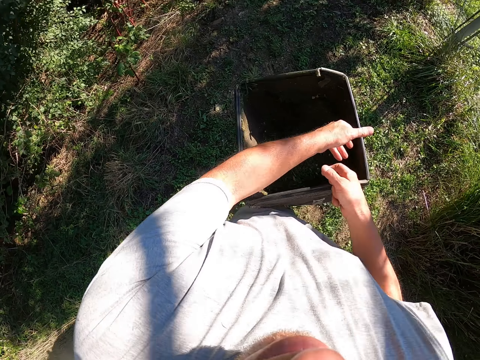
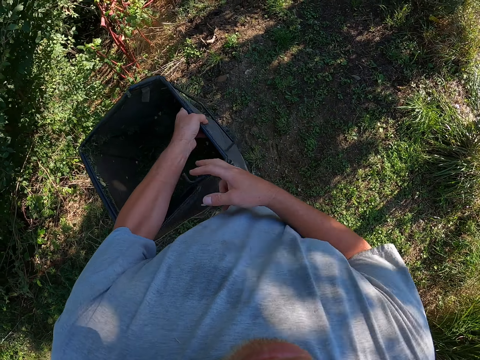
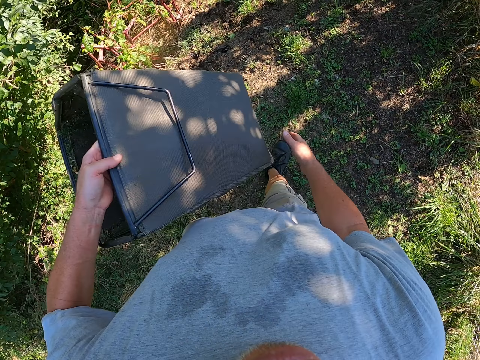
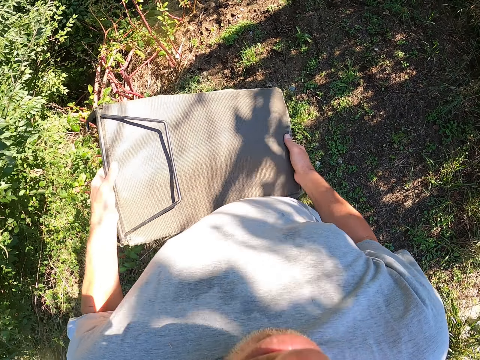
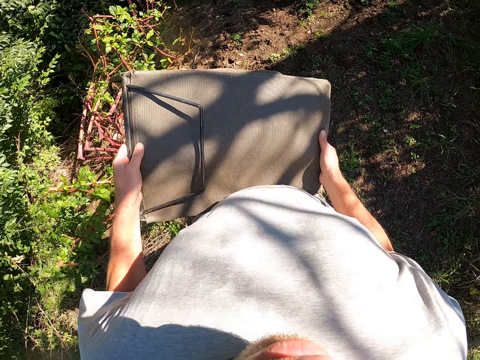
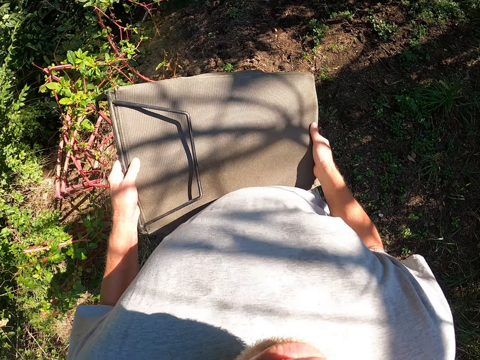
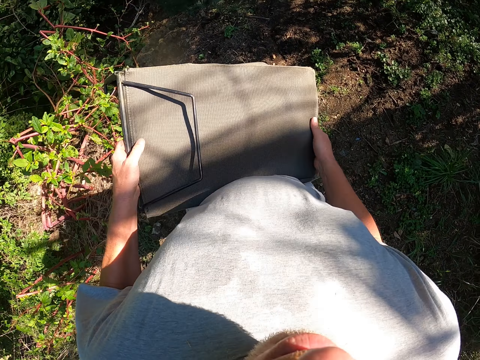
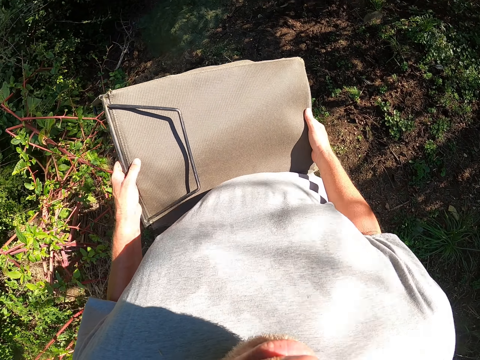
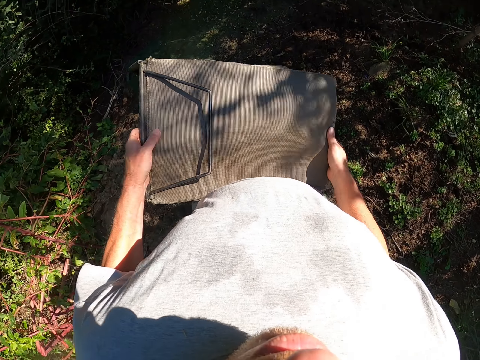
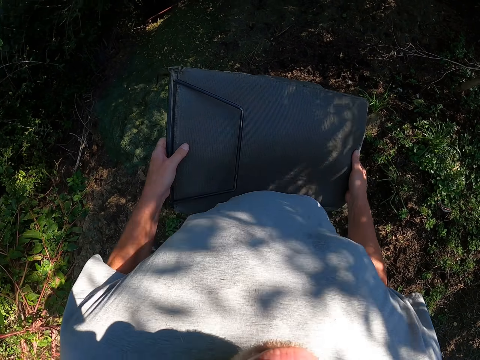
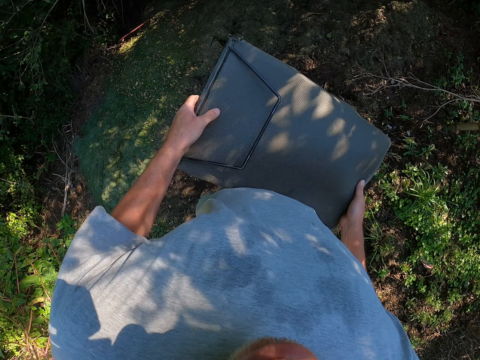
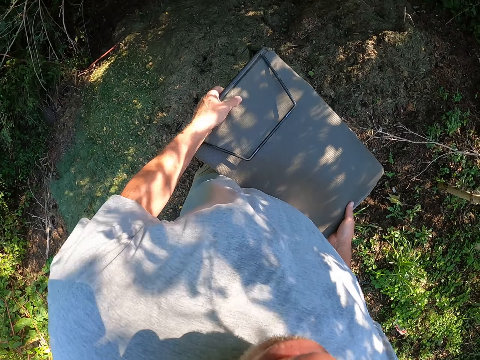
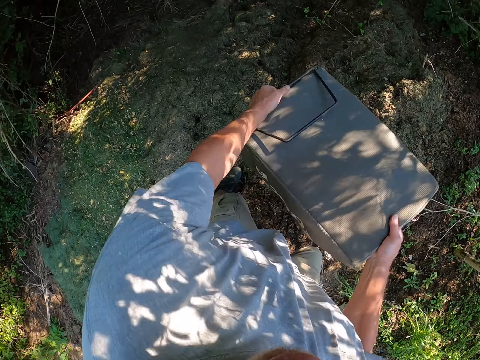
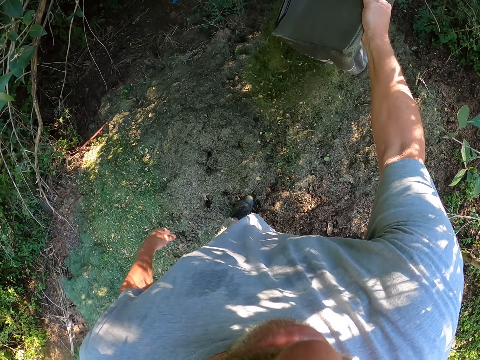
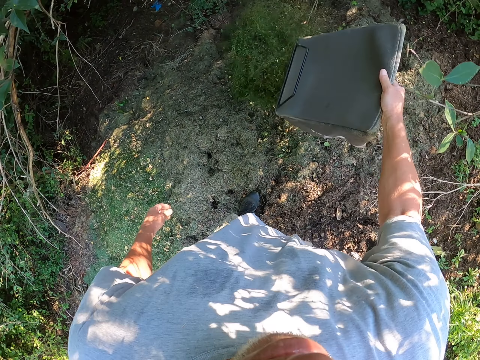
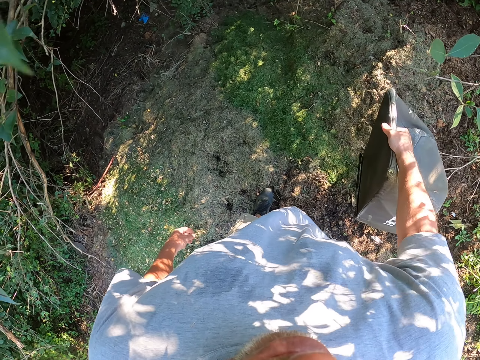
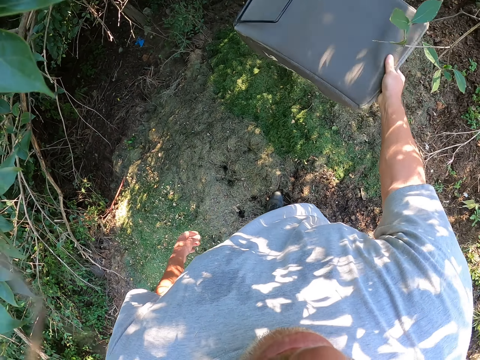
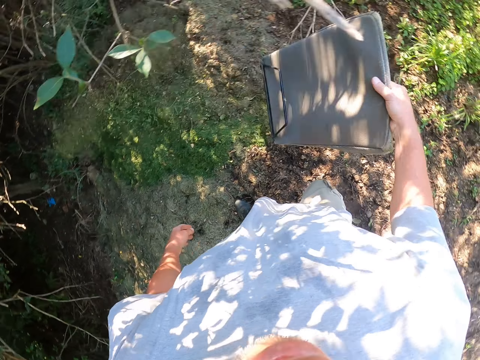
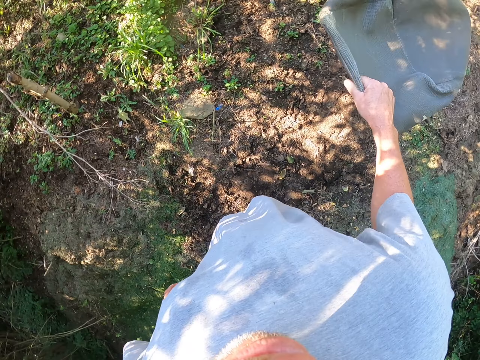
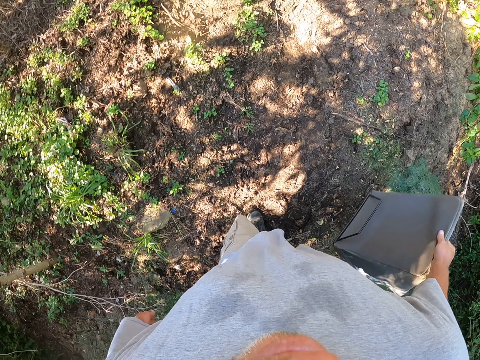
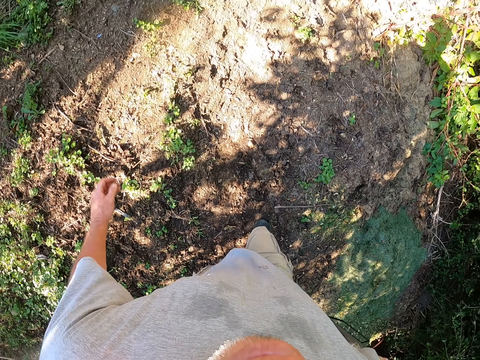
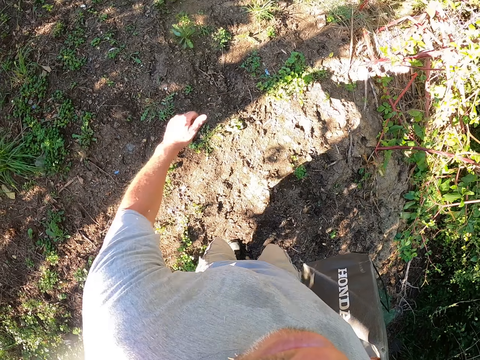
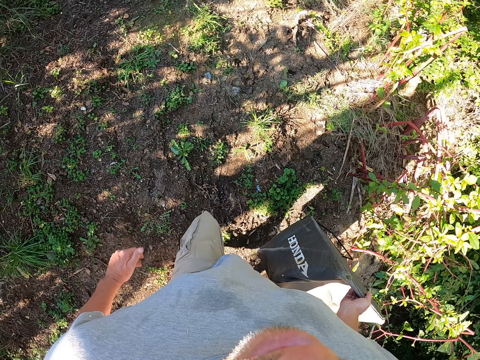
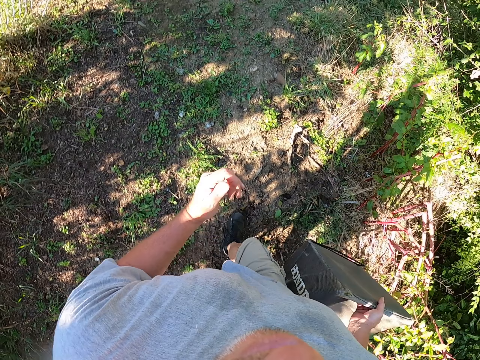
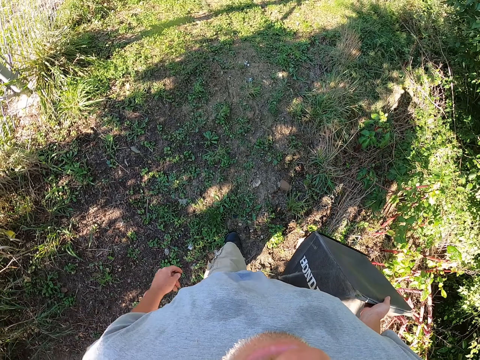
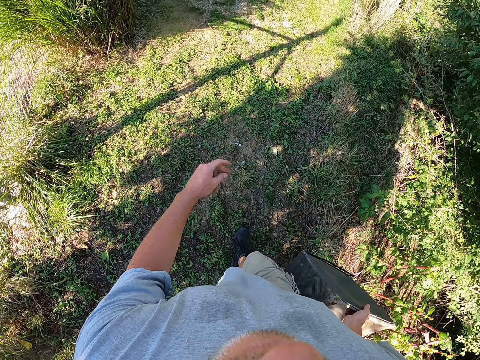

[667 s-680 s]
The camera wearer passes the grass catcher bag to the left hand. They hold the grass cutter bag with both hands. They pour the grass on the ground. They walk back with the part of the lawn mower at the compound.

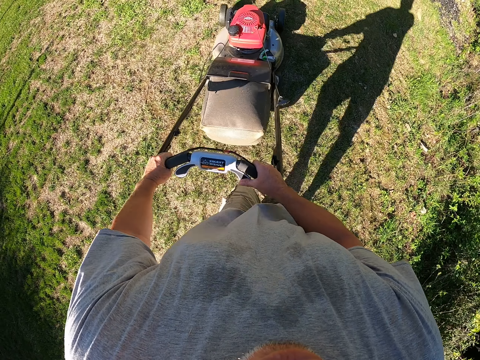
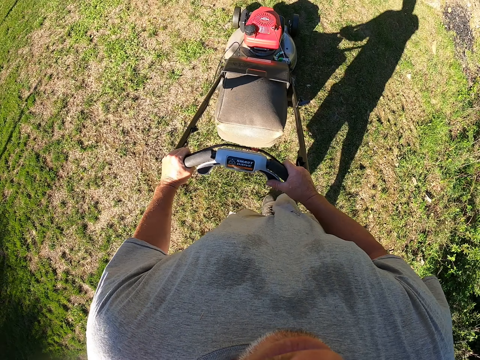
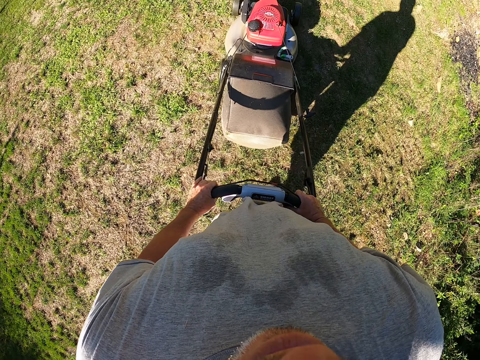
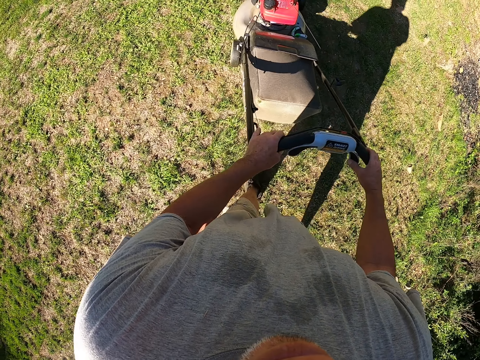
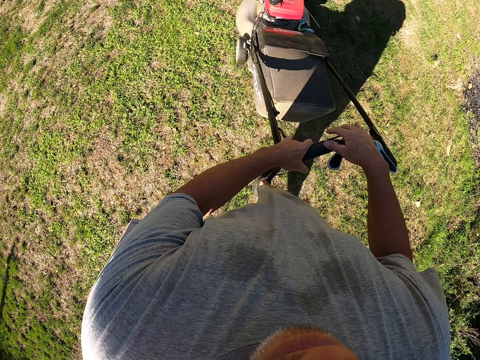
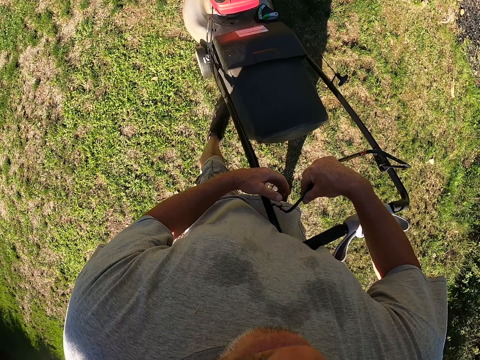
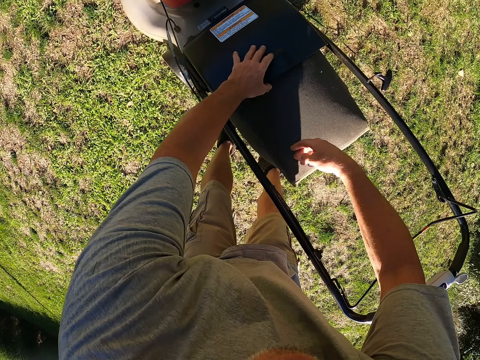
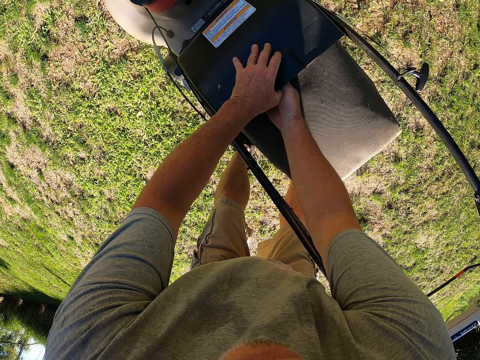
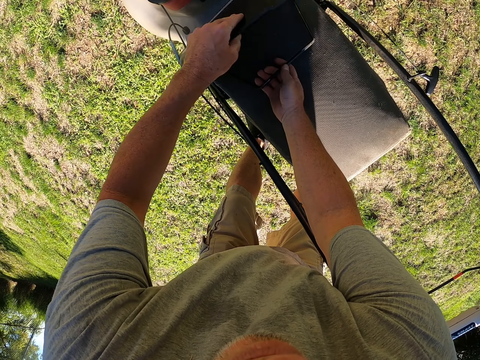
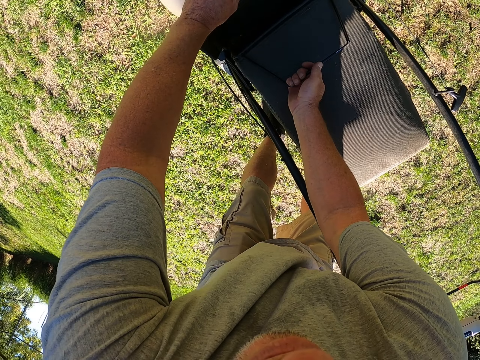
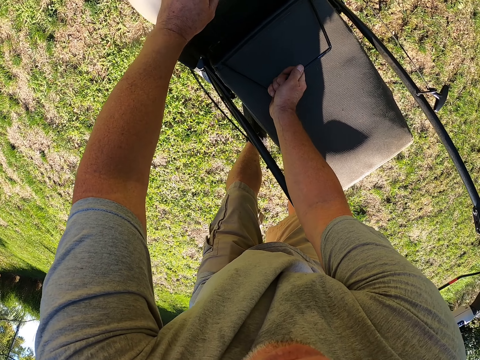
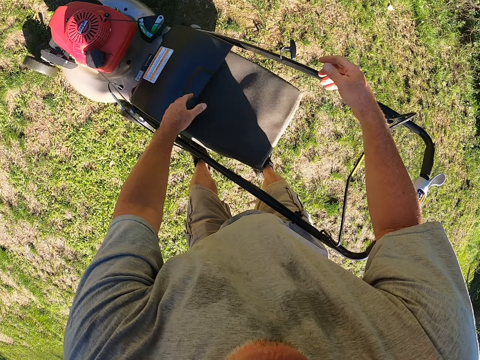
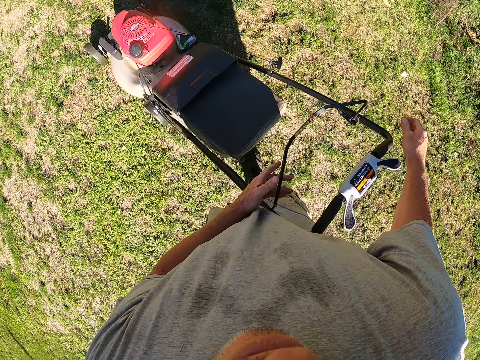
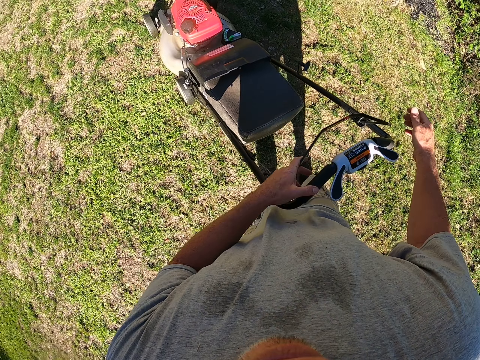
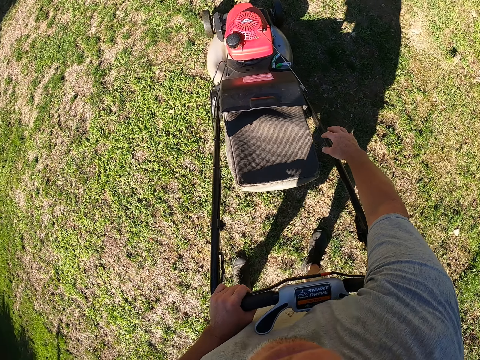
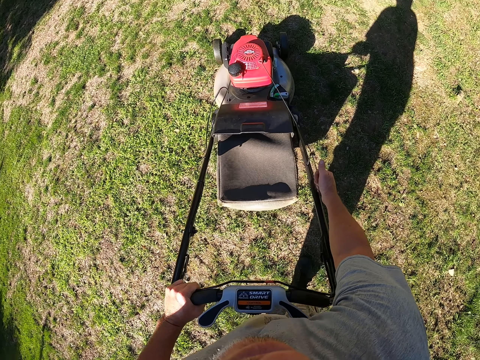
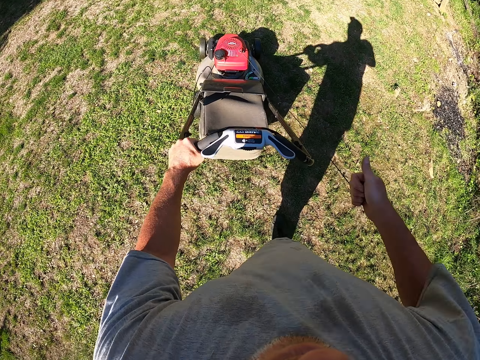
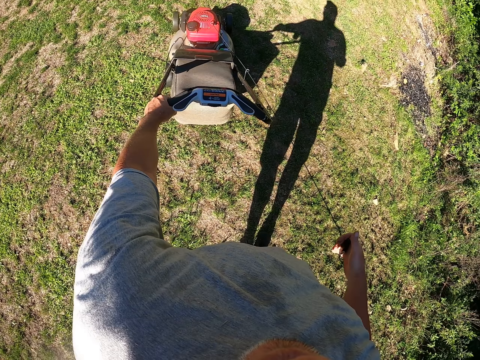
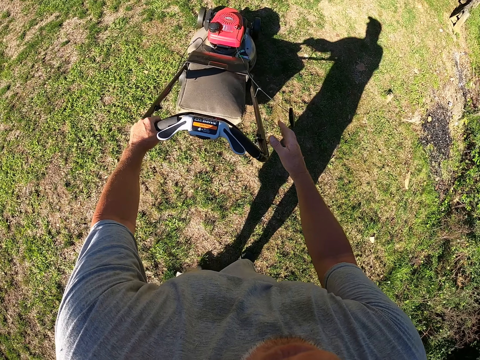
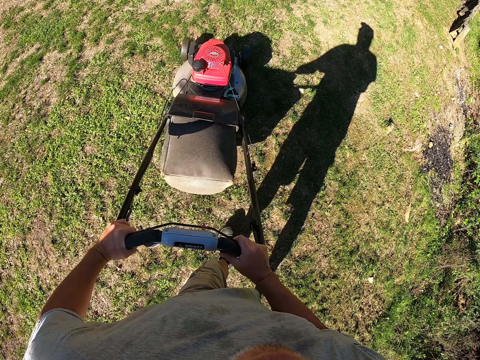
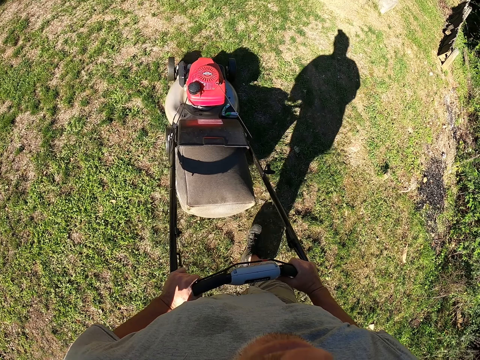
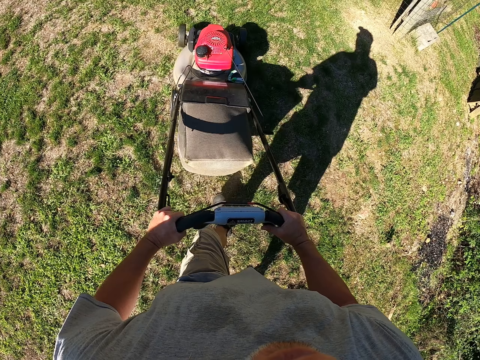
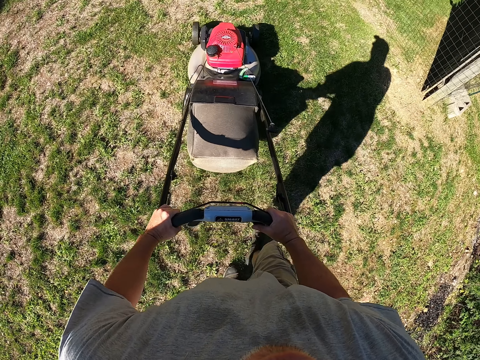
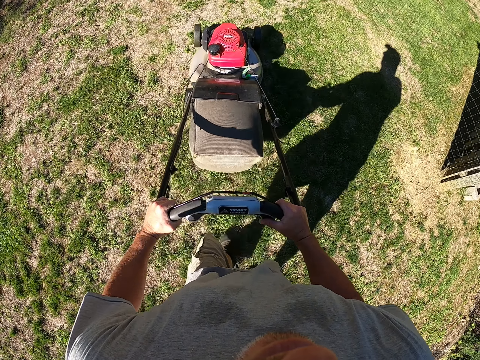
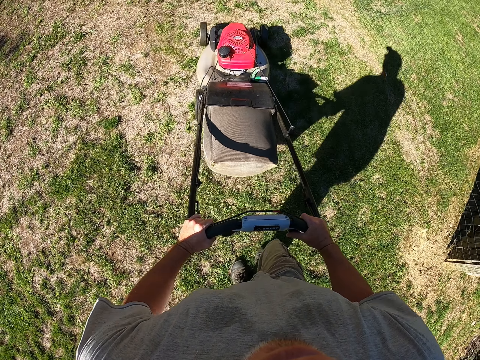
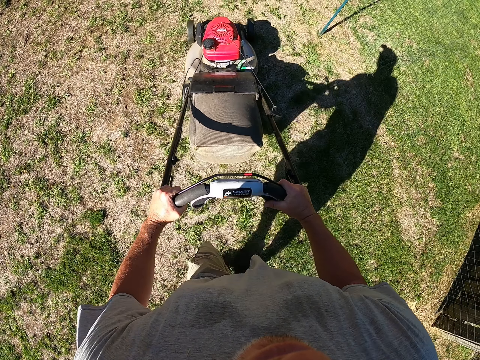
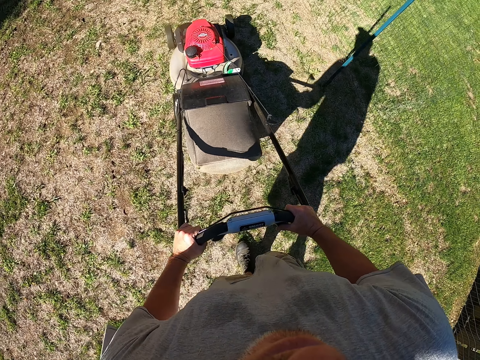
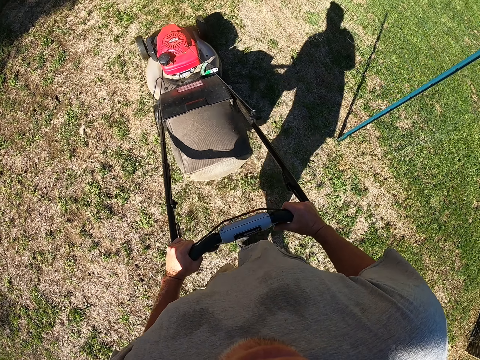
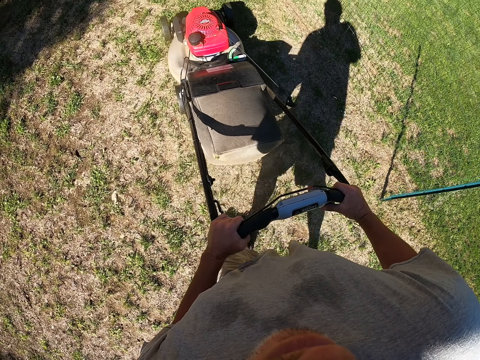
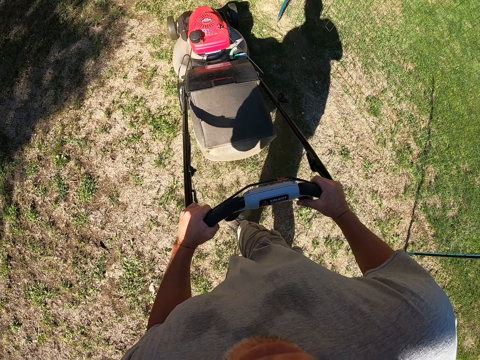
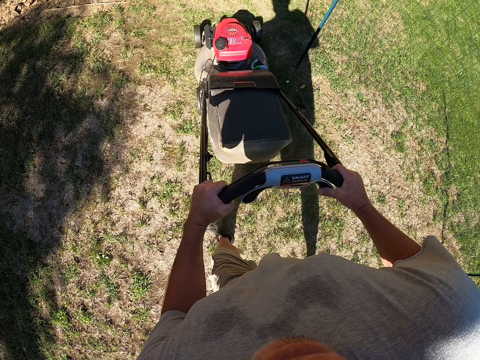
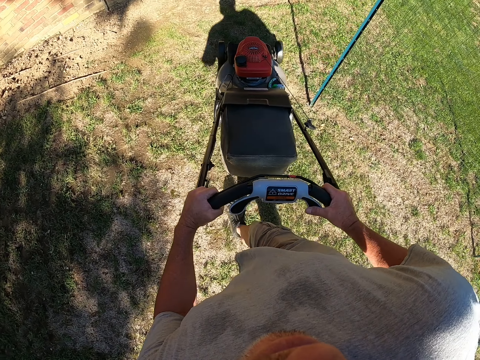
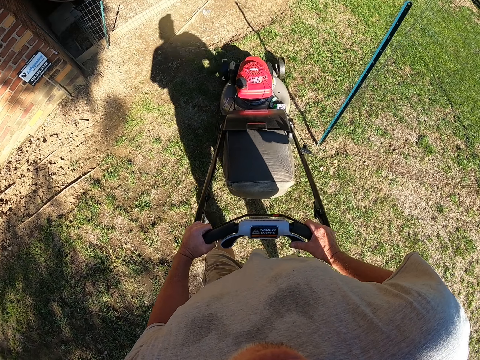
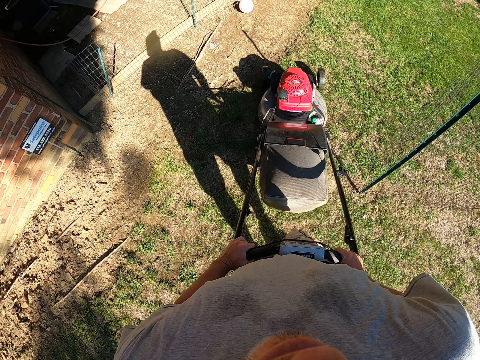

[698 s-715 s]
The camera wearer moves the lawn mower lever. They lift the grass catcher bag cover. They adjust the grass catcher bag. They drop the grass catcher bag cover. They move the lawn mower lever. They start the lawn mower. They pull the lawn mower starter knob. They hold the lawn mower with both hands. They cut the grass with the lawn mower.
